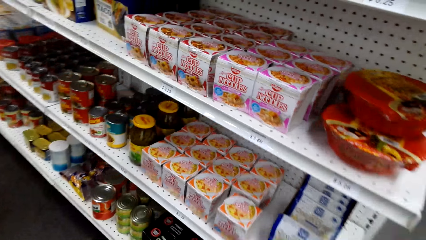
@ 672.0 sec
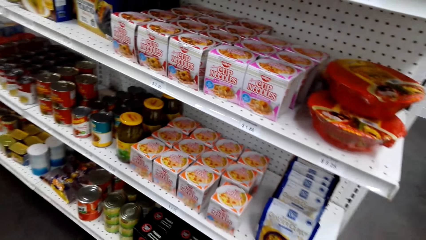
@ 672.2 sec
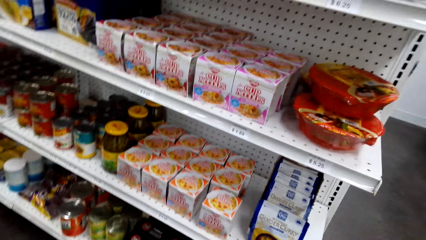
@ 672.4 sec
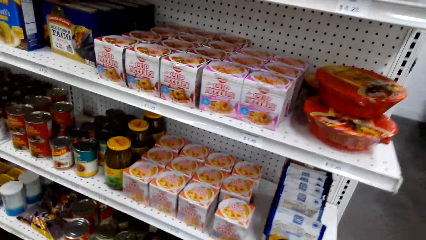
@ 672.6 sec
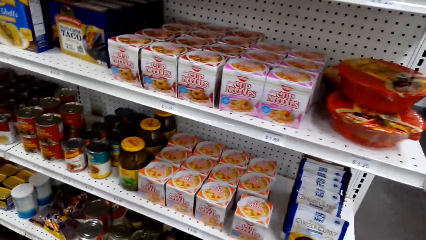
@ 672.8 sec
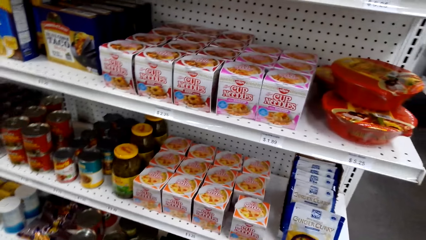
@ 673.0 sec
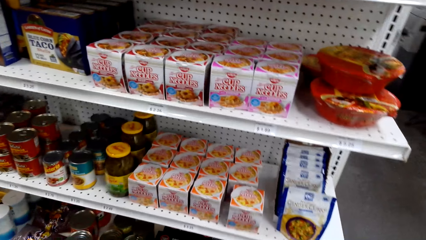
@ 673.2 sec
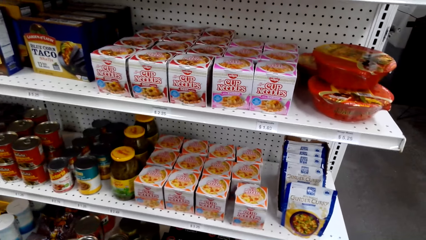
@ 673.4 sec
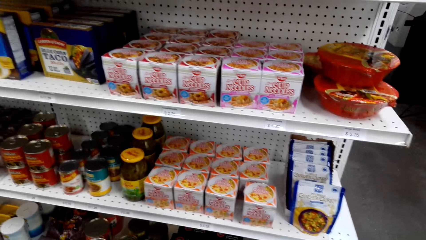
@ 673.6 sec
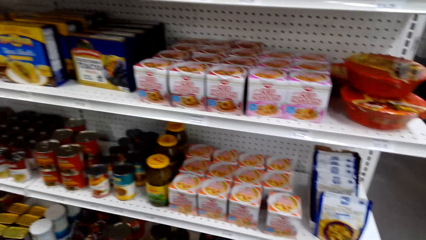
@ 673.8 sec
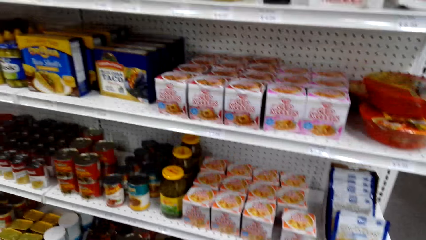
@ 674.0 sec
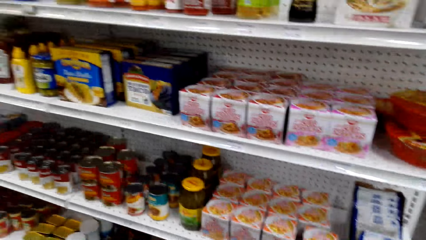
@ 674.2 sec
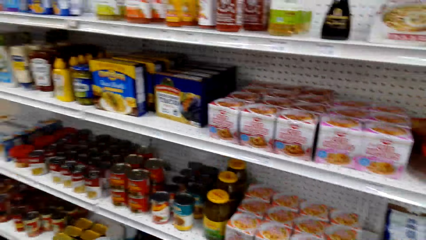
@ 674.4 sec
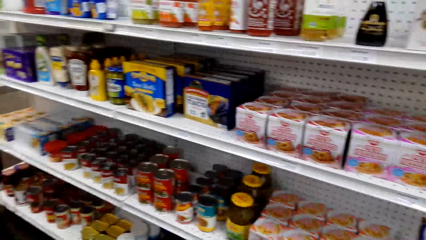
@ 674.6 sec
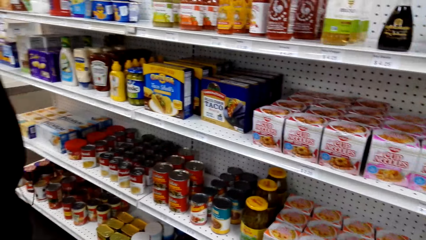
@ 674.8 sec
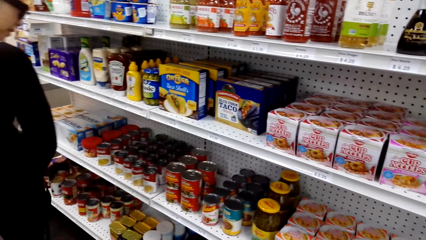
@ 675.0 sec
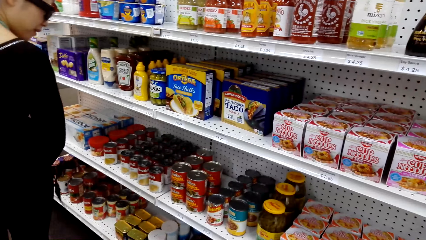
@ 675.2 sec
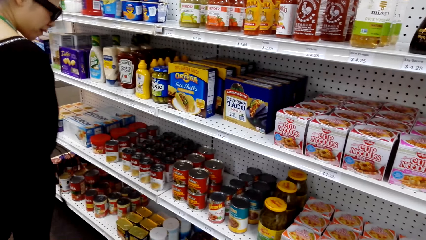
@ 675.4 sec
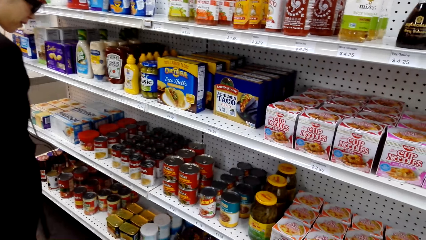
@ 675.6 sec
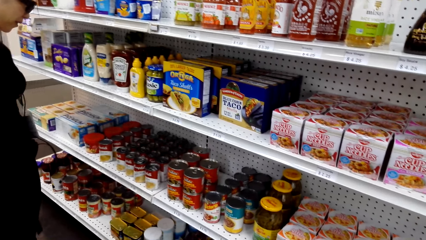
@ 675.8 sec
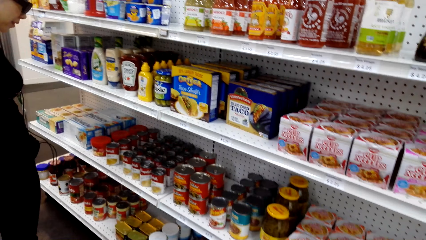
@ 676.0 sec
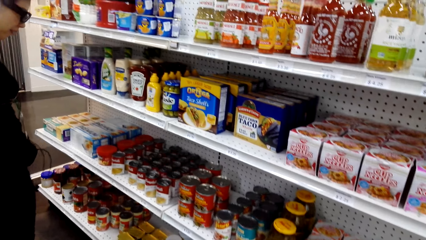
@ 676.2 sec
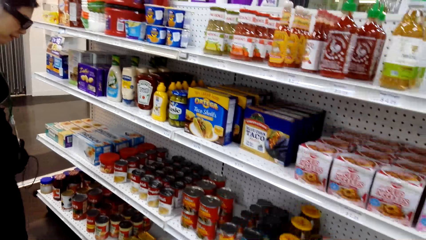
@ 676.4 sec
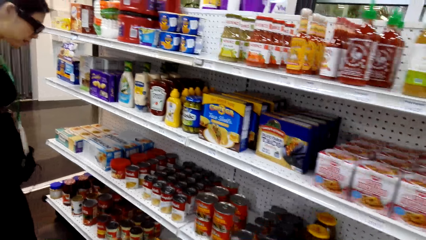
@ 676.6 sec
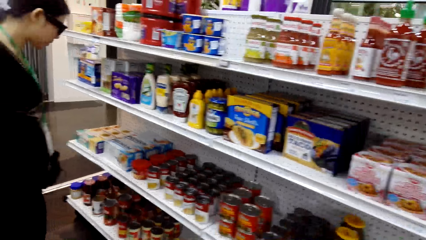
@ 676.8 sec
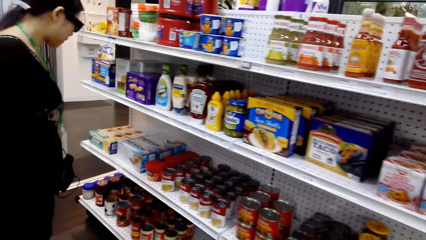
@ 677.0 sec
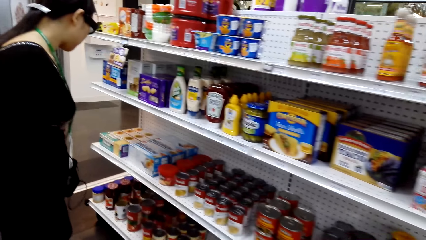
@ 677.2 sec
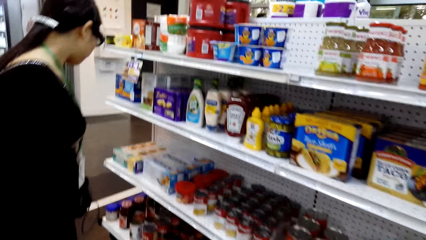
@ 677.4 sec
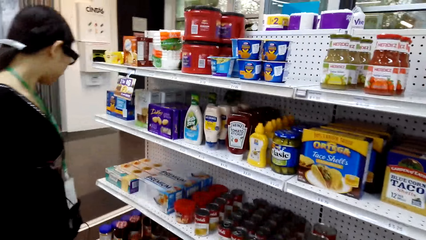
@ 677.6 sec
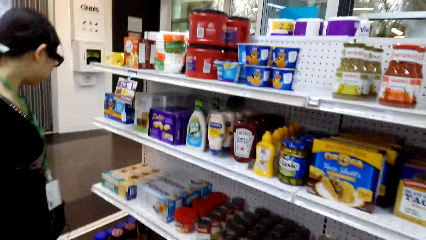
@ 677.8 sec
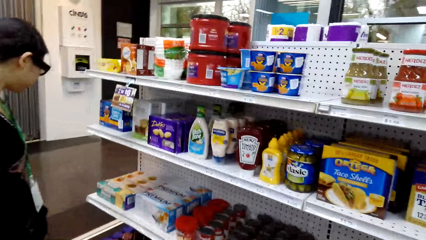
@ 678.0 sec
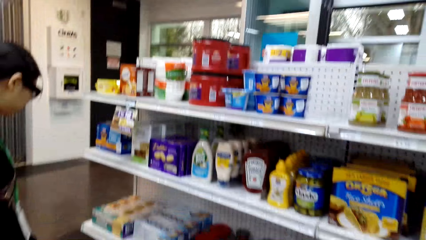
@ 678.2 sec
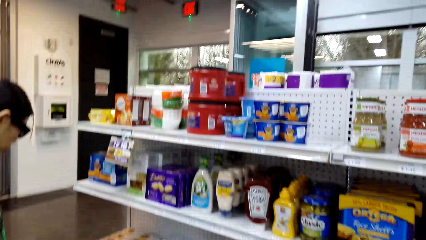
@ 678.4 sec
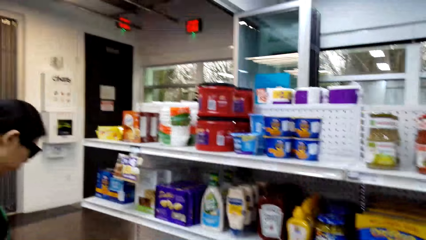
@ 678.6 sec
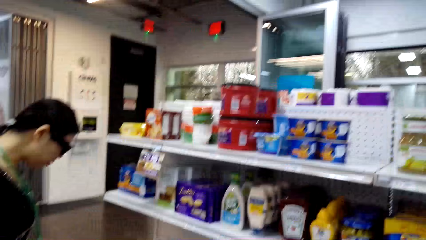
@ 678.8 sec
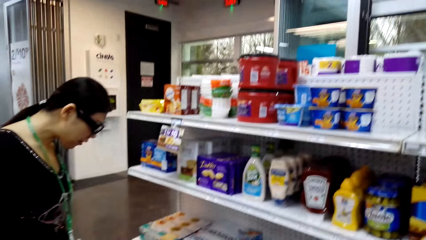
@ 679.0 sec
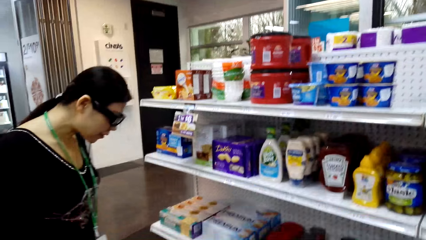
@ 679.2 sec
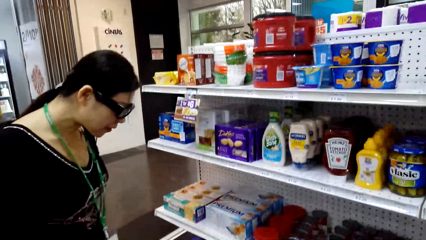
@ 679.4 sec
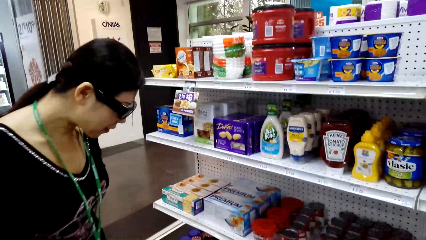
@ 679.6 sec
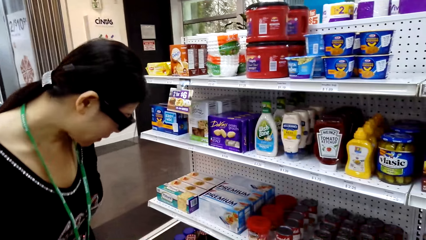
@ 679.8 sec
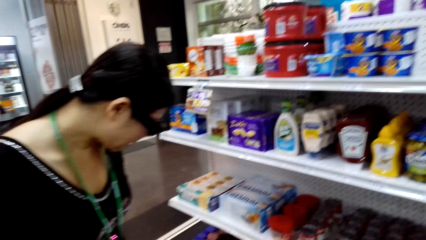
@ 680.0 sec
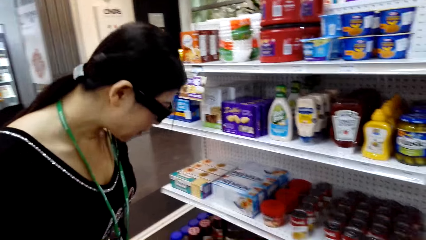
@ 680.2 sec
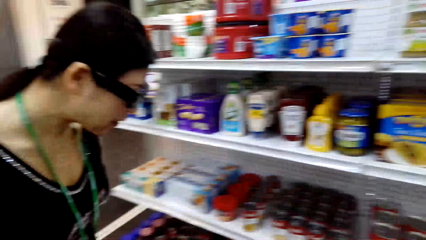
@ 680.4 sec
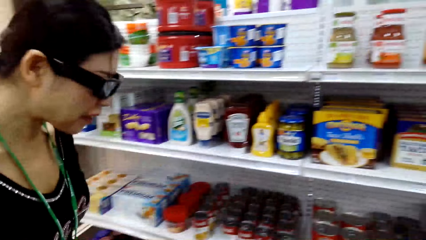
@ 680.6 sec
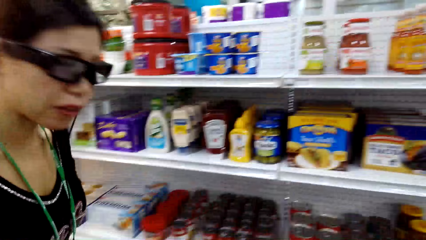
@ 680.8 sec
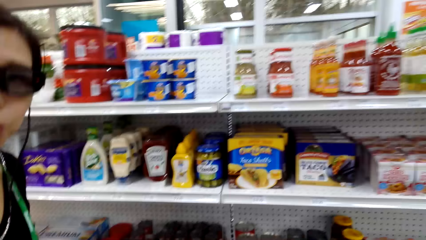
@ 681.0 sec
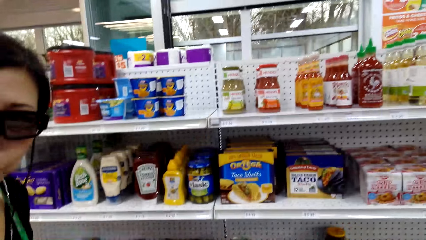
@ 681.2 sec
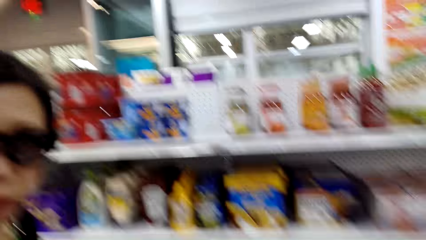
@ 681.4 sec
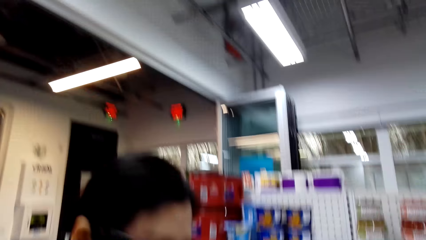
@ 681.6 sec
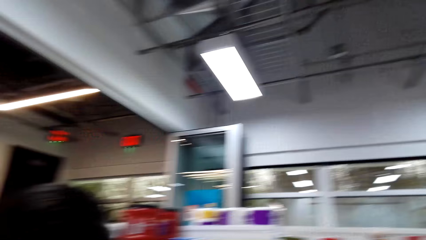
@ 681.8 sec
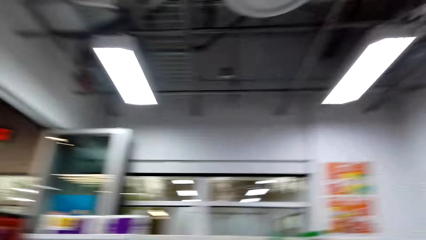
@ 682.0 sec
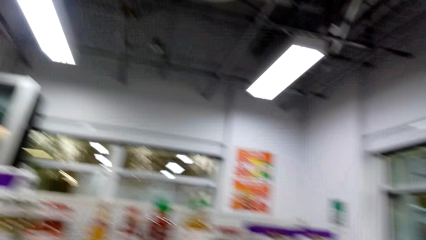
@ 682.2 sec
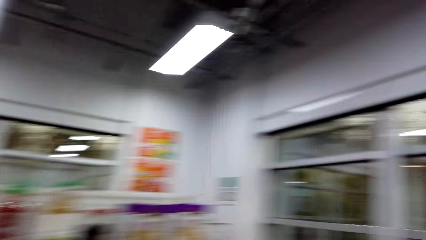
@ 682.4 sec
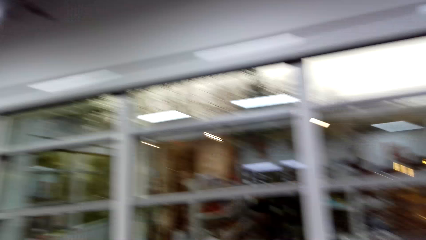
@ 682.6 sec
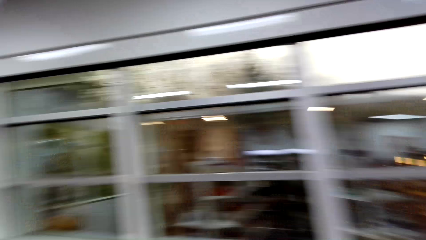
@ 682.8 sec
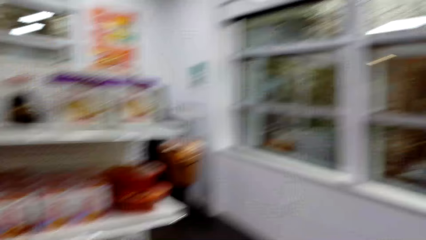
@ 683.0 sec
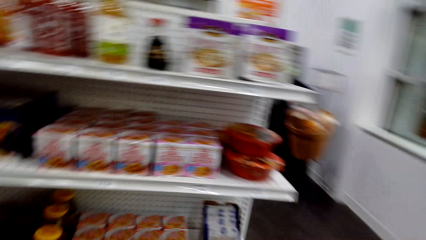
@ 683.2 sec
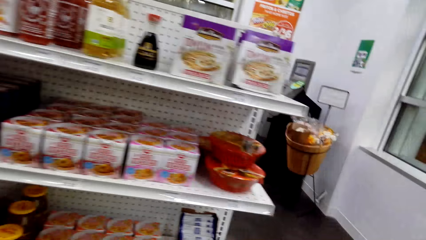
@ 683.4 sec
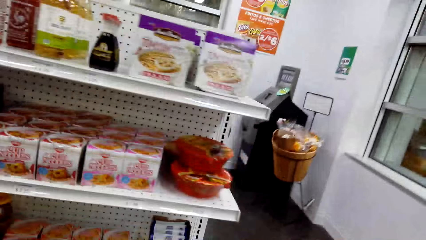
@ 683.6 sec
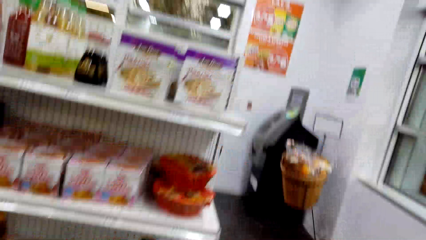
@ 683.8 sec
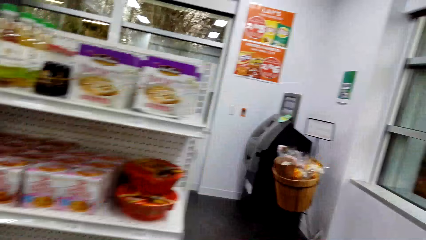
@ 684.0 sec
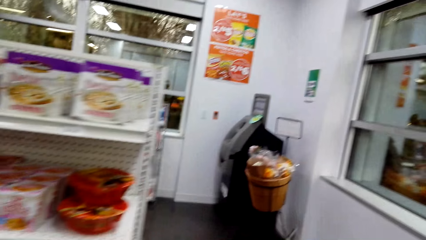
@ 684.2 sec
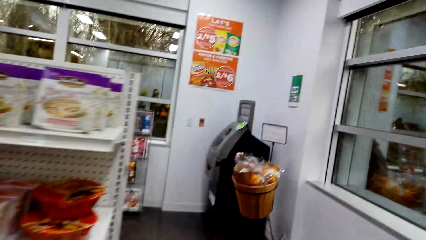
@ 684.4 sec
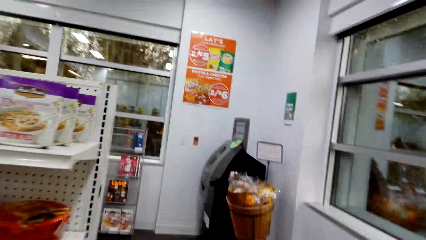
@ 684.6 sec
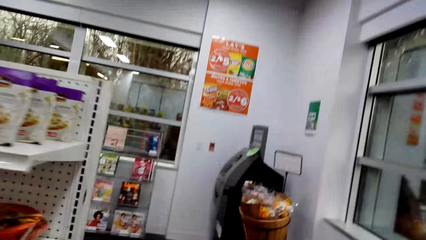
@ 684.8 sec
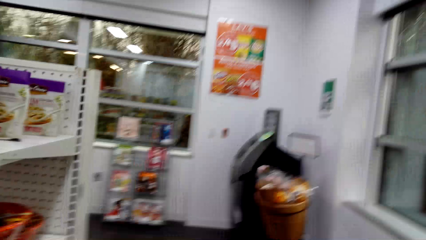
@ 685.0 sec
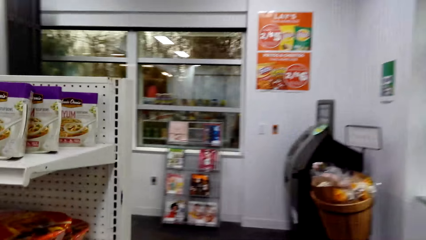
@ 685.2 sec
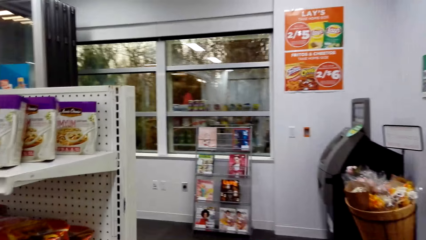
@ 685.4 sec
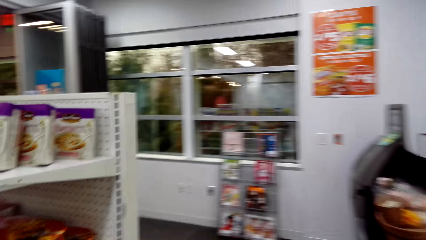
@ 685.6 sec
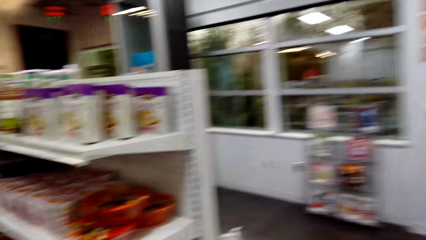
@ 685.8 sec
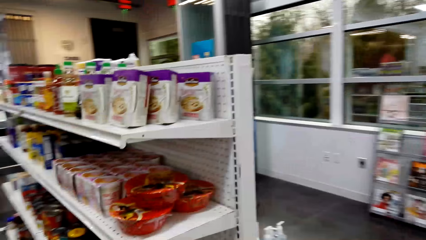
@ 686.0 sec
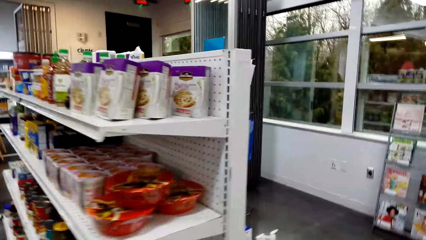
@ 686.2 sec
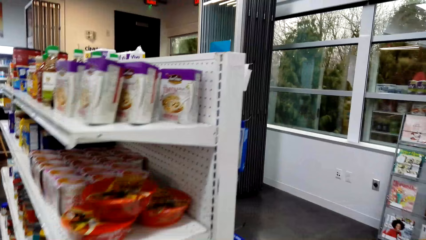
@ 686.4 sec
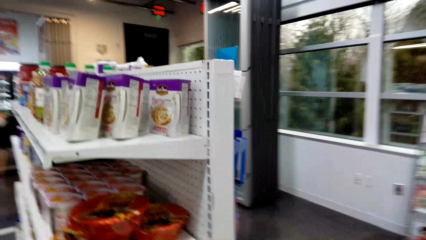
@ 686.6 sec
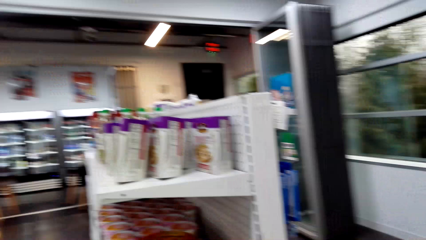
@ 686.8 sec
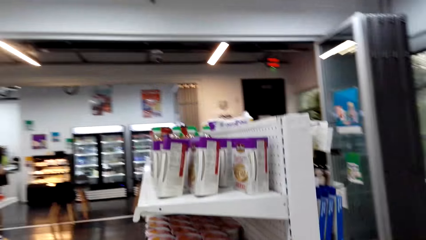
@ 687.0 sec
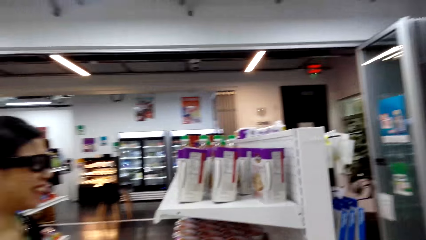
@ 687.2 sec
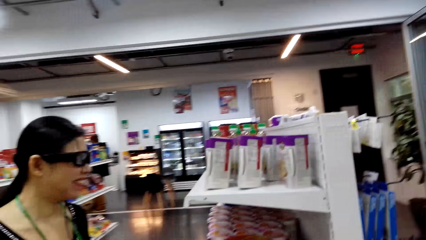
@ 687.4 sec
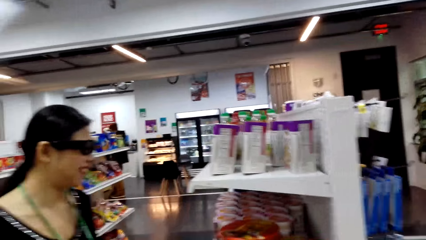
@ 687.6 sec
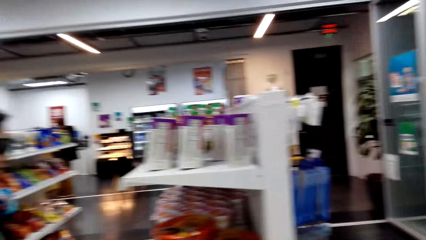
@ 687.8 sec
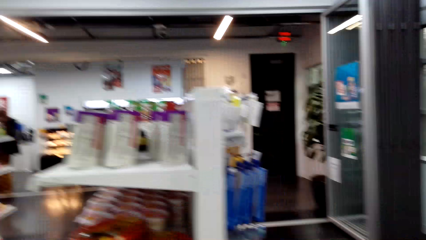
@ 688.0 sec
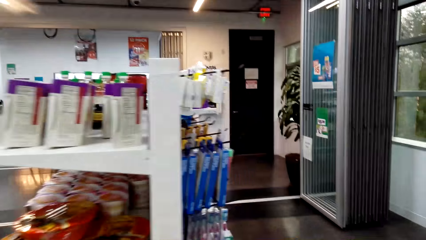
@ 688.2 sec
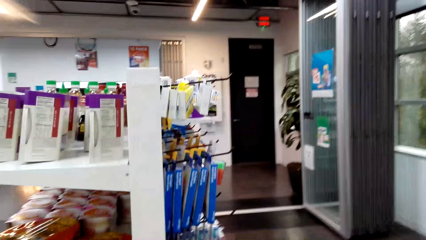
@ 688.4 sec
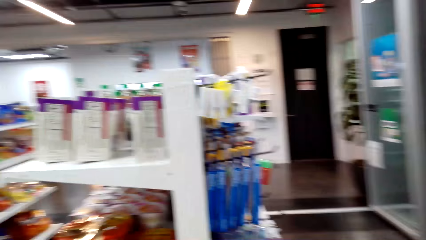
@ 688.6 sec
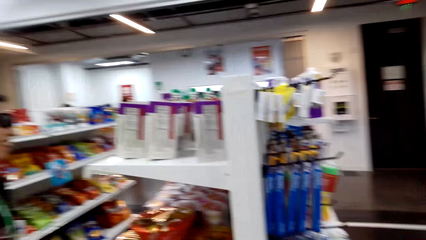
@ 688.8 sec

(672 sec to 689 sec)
The camera wearer talks to the woman. They walk around.
